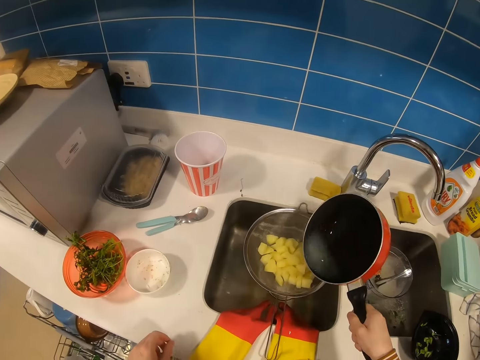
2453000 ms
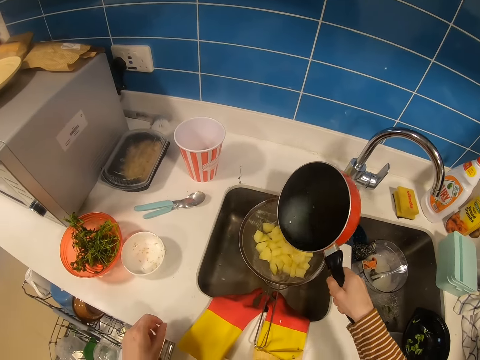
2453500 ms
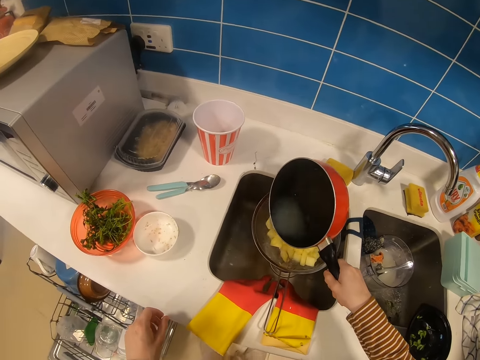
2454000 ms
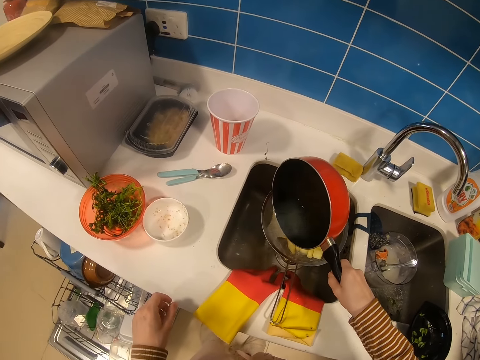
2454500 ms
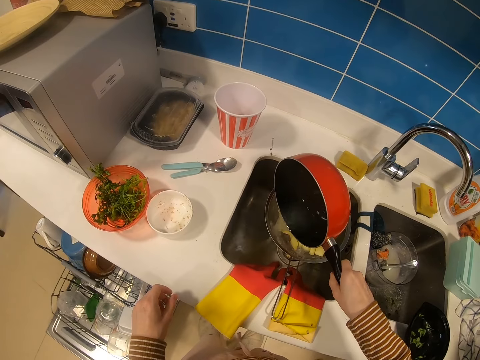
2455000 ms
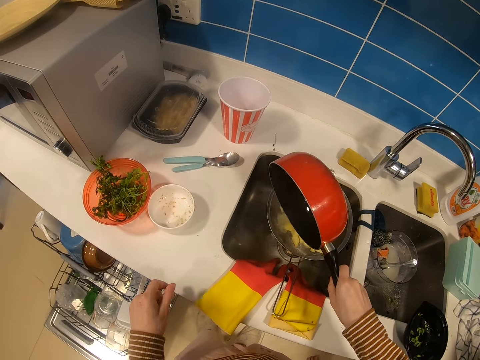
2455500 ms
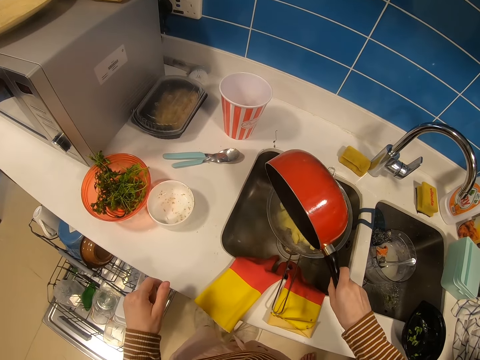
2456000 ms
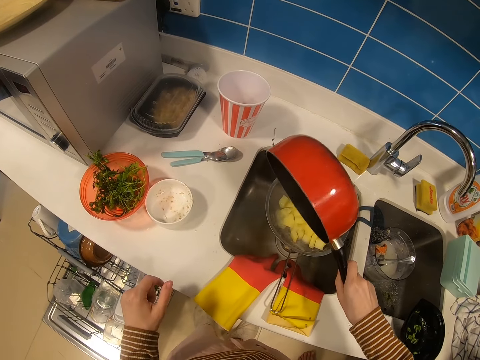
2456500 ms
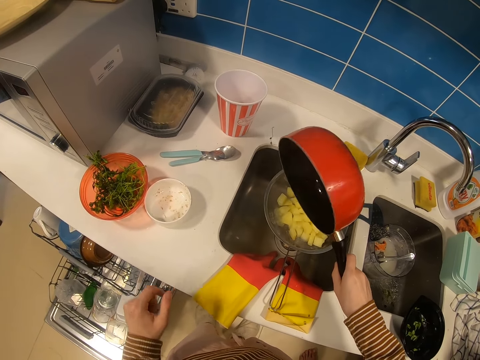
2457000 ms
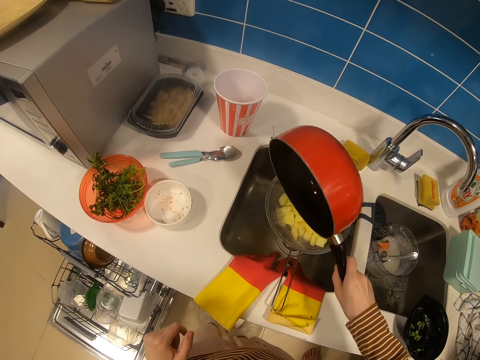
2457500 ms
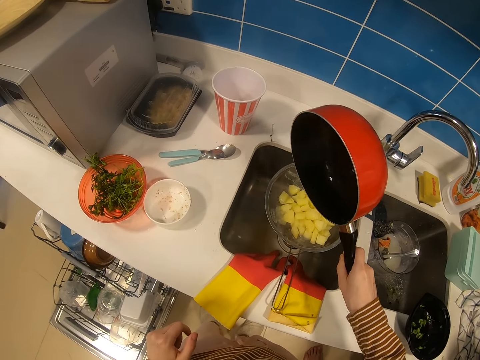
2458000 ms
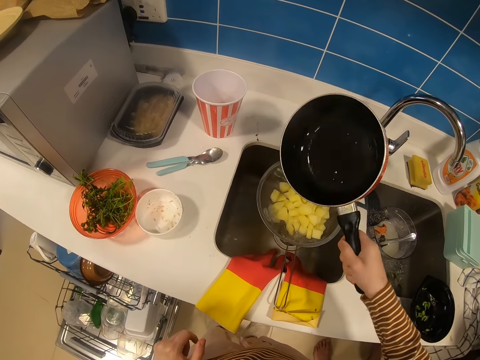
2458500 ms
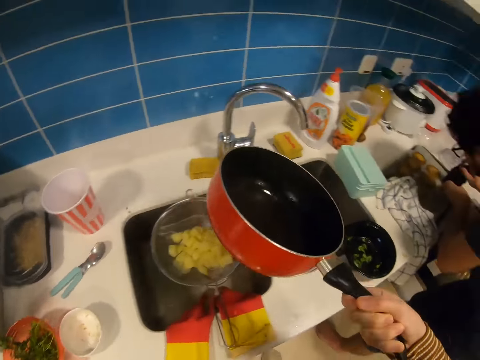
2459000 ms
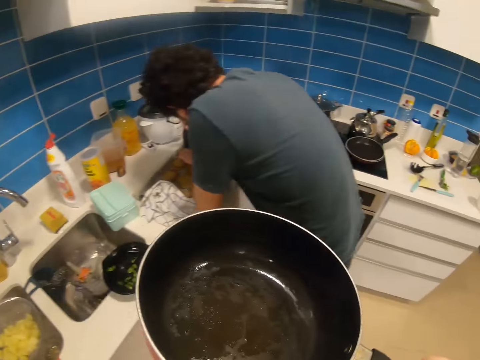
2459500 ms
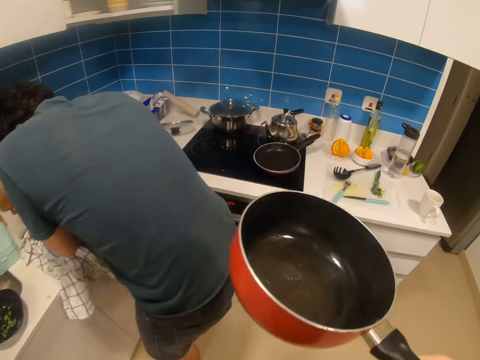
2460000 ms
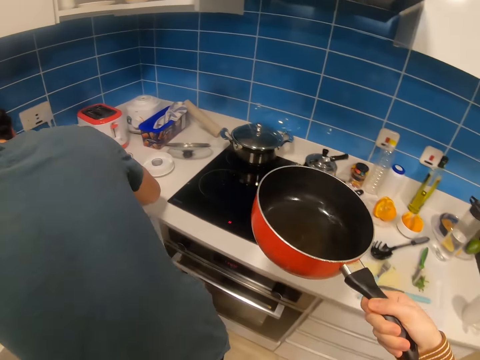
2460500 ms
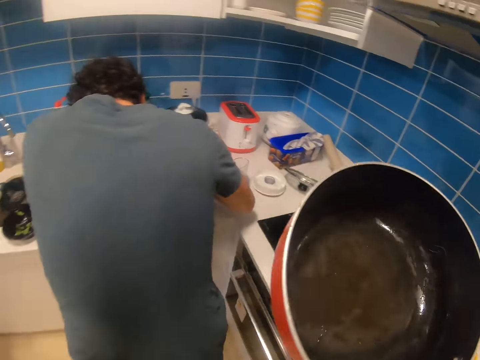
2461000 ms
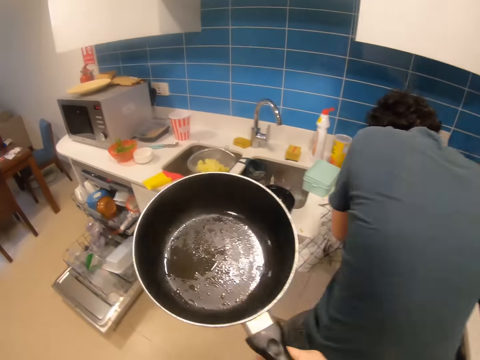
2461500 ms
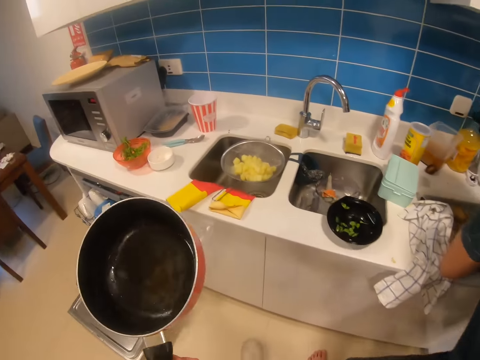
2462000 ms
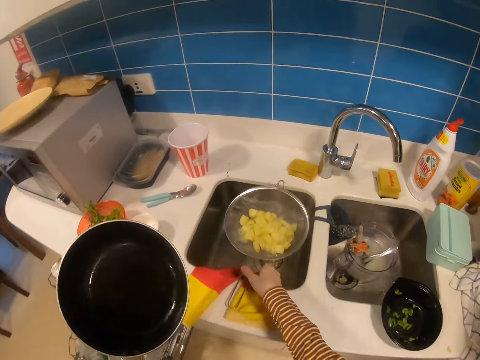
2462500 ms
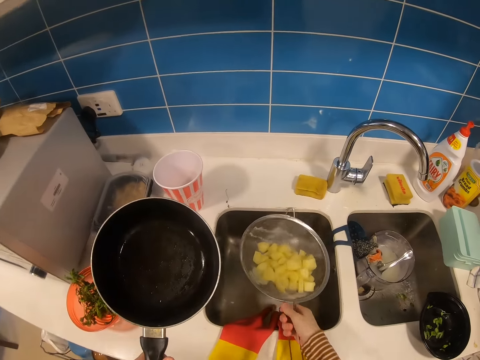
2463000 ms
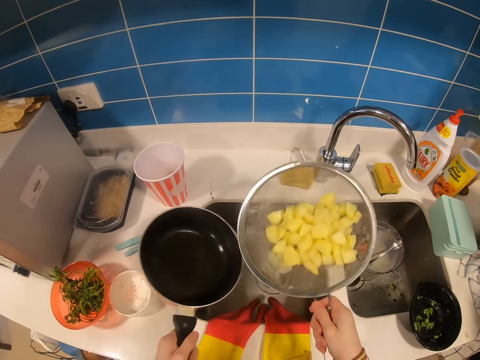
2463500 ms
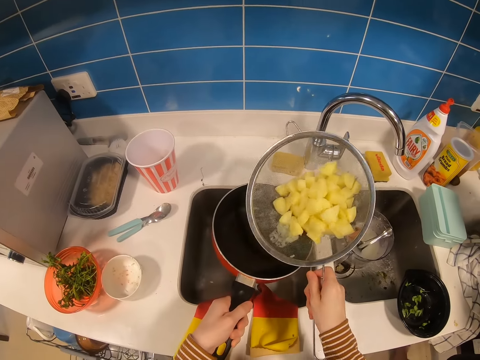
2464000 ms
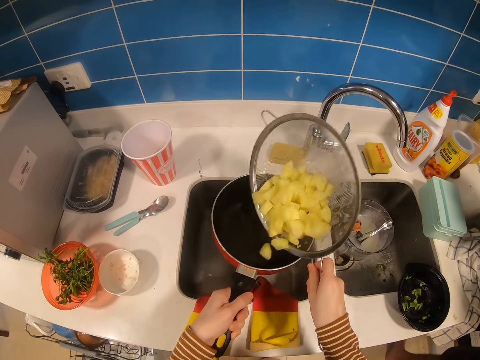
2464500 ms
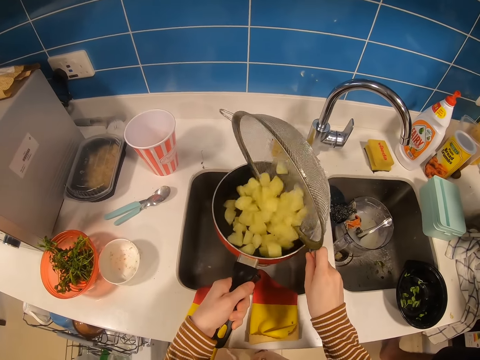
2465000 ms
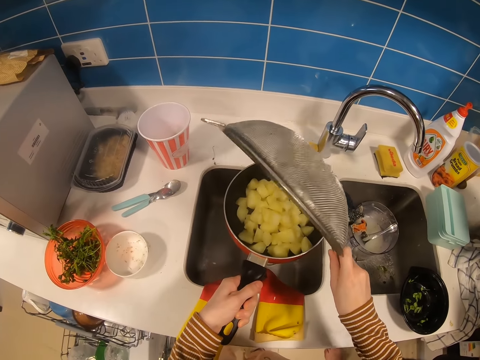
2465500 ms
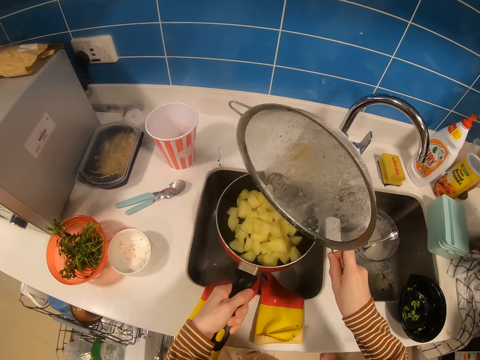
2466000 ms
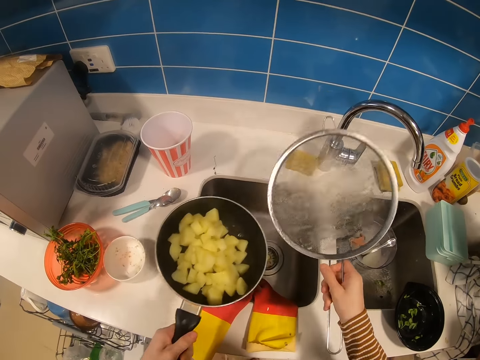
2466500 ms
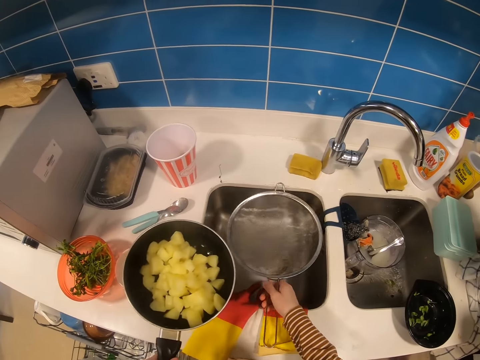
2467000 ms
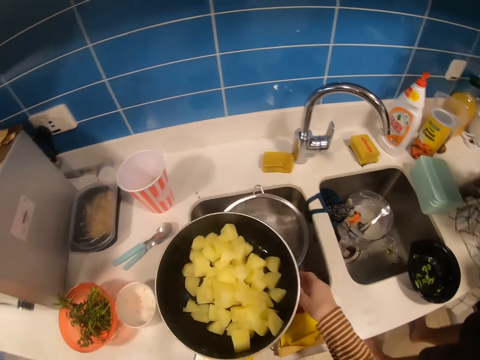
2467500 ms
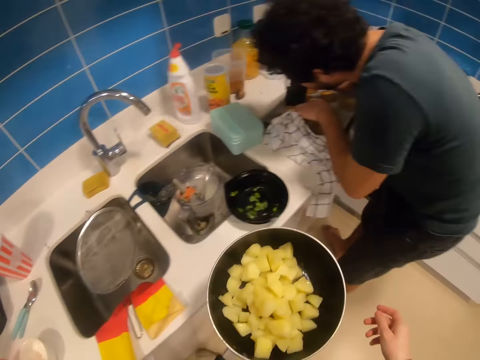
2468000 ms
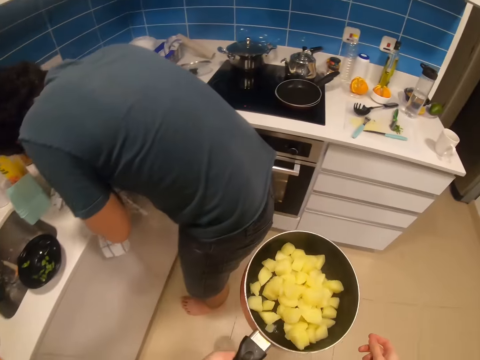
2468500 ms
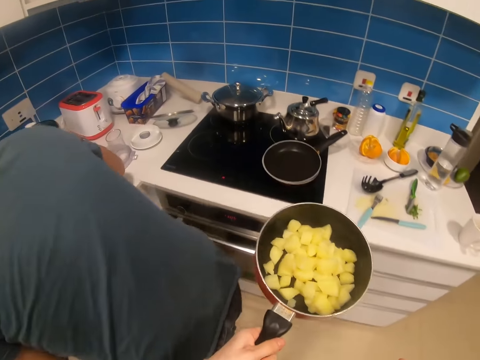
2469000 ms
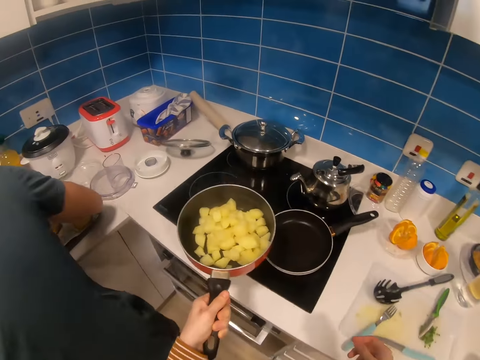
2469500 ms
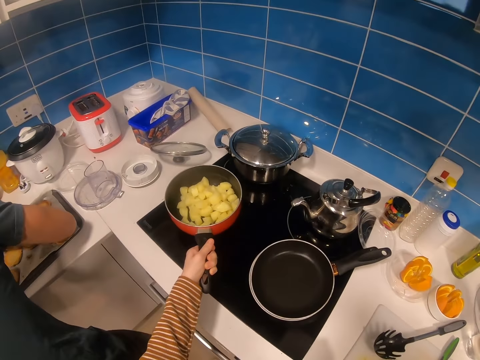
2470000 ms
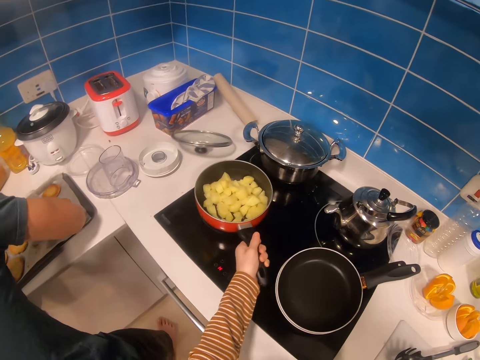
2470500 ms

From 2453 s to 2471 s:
The camera wearer lifts the pot or pan up. They pour water on the potatoes. They shake the pan. They lift the pot up. They walk around the kitchen. They lift the pan up. They hold a sieve. They pick the metal sieve from the sink. They move the pot down. They turn the sieve. They pour the potatoes in the pot. They shake the metal sieve. They lift the pot up. They move the sieve down. They place the metal sieve in the sink. They lift the pot up. They walk around the kitchen. They shake the potatoes in the pan. They put the pot on the stove.

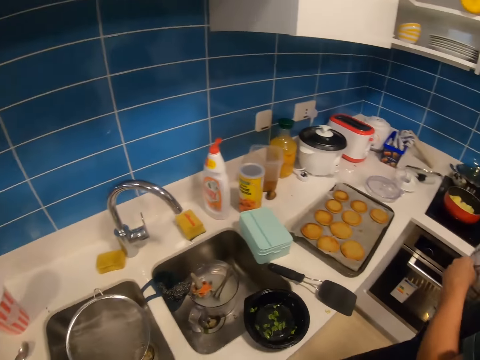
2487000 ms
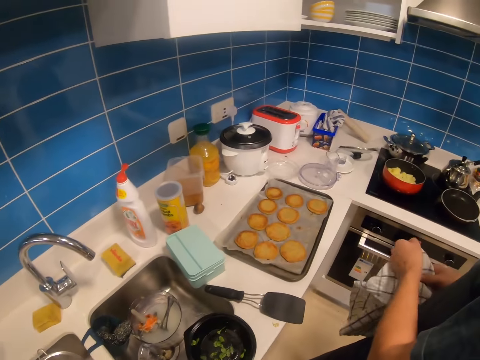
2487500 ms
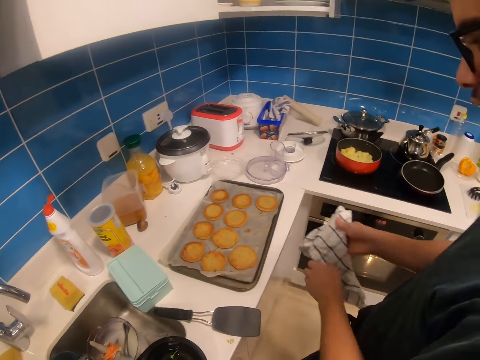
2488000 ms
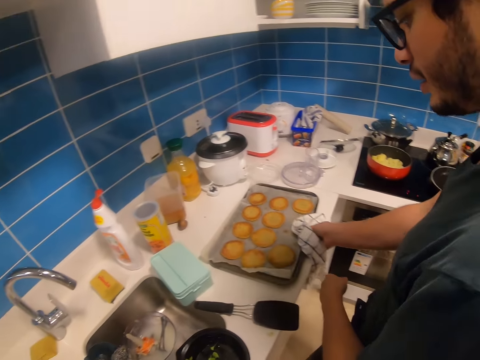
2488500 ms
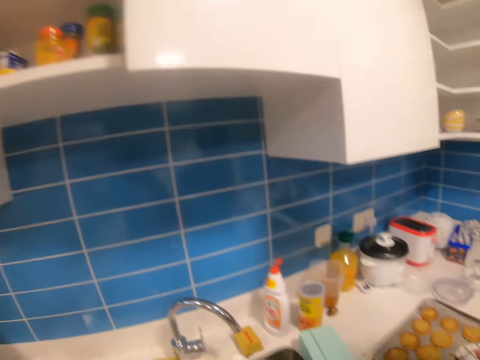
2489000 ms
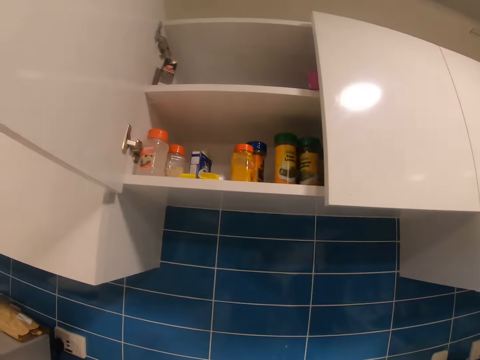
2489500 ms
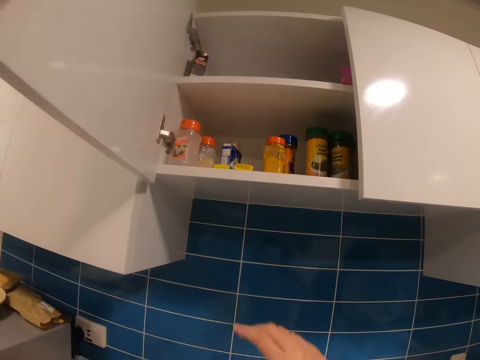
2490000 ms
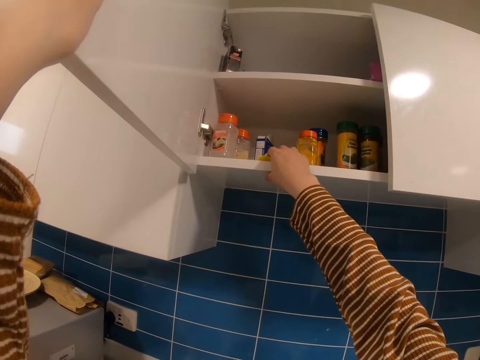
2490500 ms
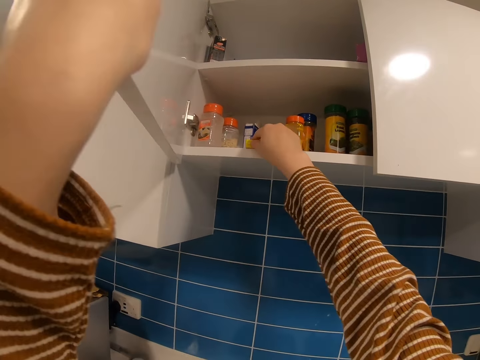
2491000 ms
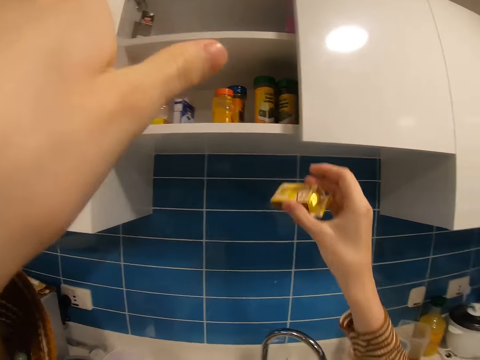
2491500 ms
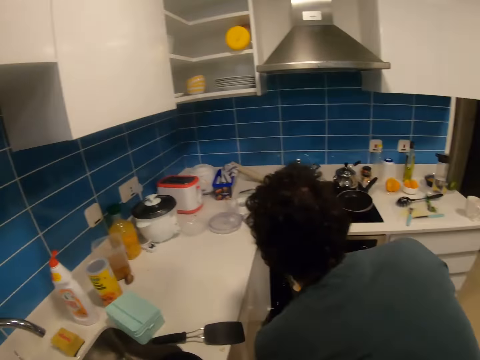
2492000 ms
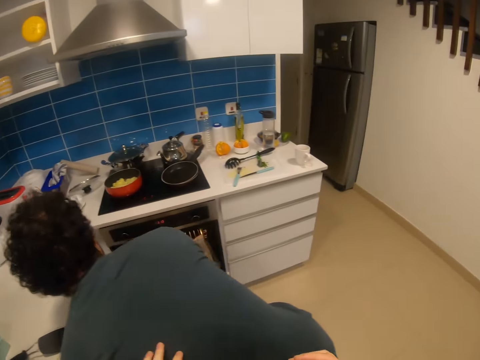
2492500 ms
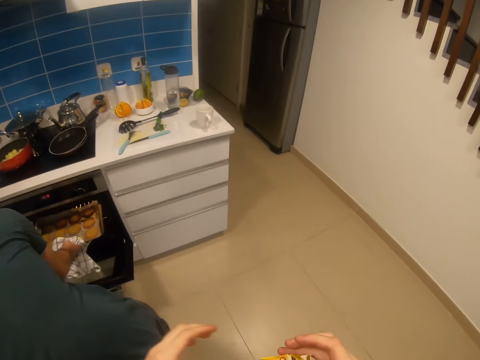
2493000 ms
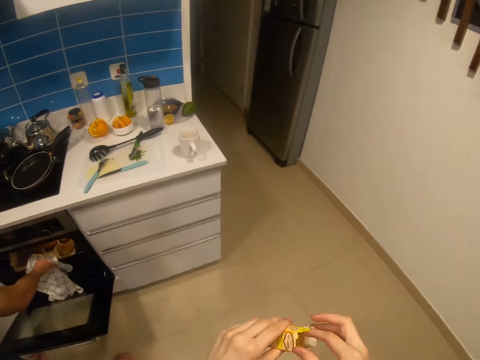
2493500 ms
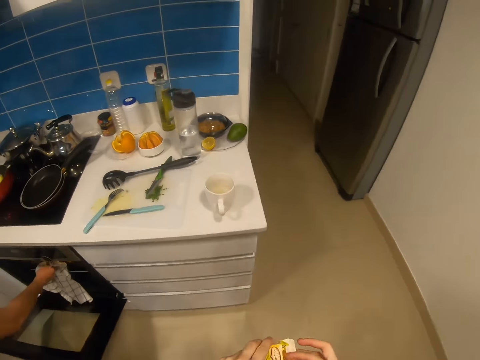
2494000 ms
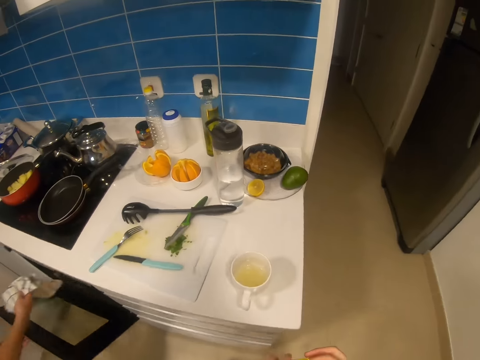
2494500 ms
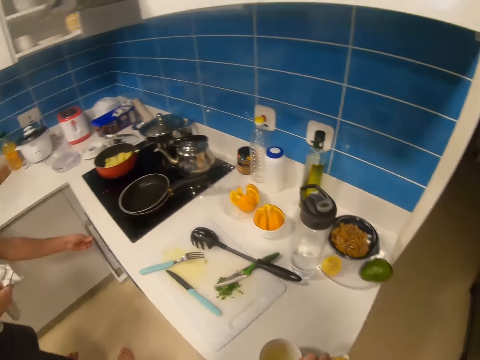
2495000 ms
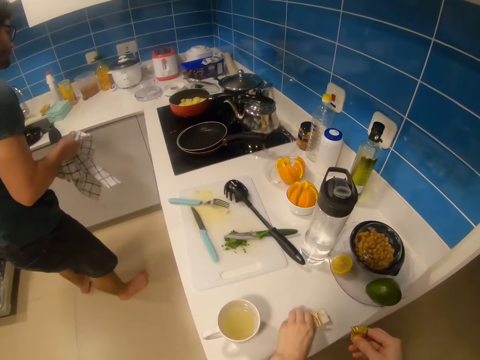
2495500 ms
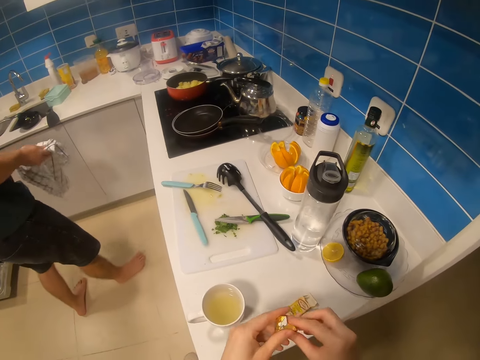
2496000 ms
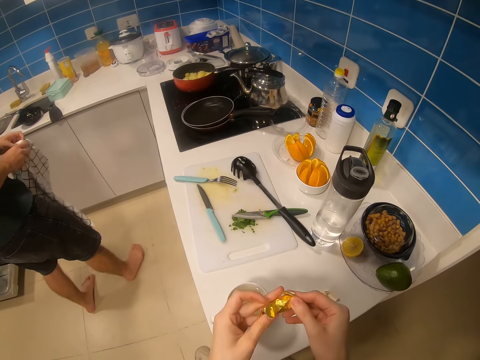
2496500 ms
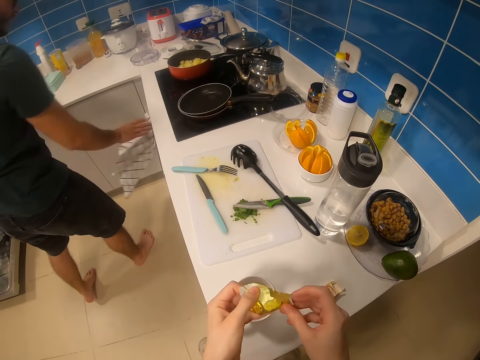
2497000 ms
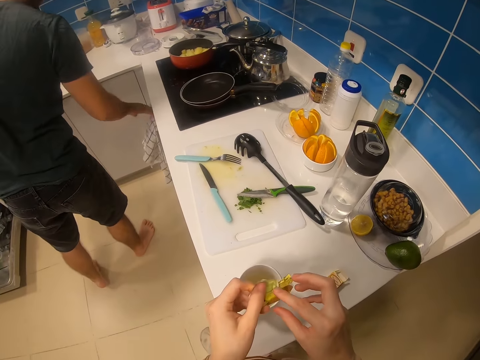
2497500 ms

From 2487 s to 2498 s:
A man converses with the camera wearer. The camera wearer looks around the cabinet. They lift a hand up. They pick up a box or sachet of cubes from the cabinet. They push the box and move the box down. They walk around the kitchen. They touch the man. They hold the box. They open the box. They lift up a sachet. They put the box on the counter. They open the sachet.
